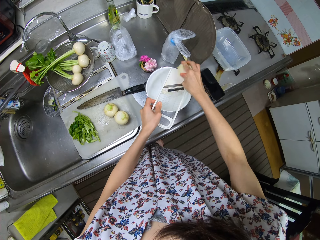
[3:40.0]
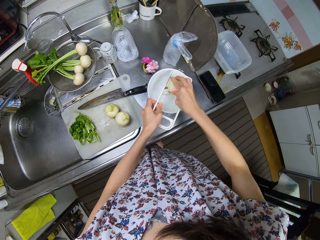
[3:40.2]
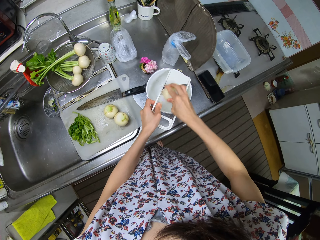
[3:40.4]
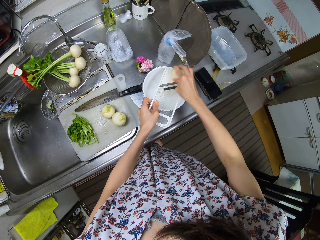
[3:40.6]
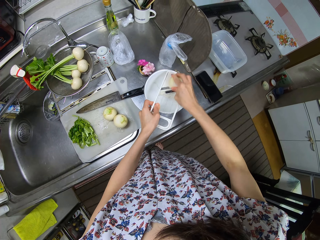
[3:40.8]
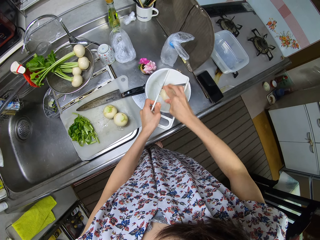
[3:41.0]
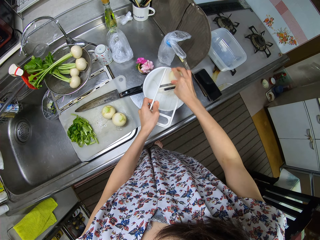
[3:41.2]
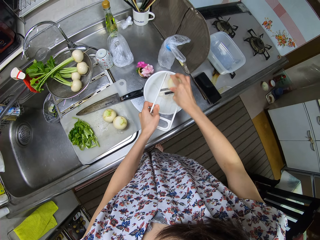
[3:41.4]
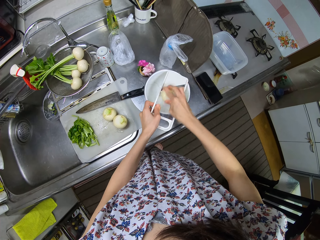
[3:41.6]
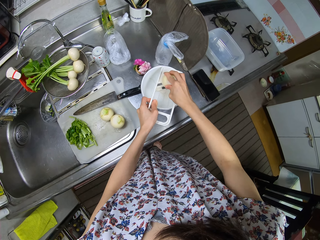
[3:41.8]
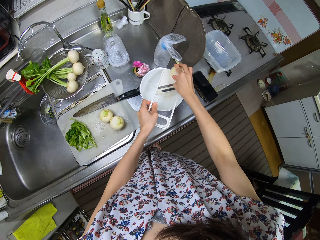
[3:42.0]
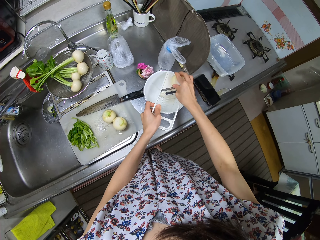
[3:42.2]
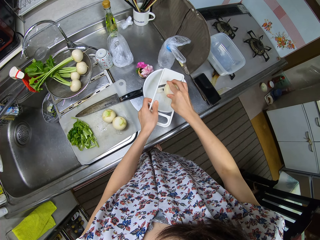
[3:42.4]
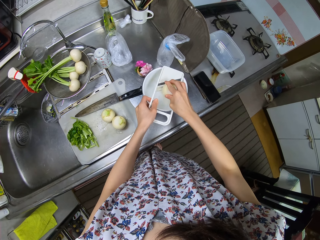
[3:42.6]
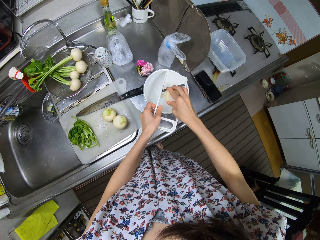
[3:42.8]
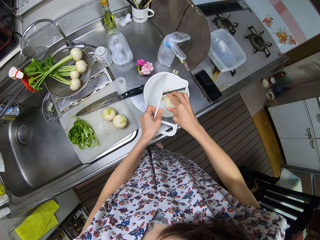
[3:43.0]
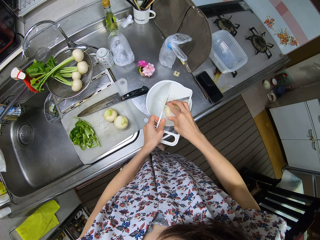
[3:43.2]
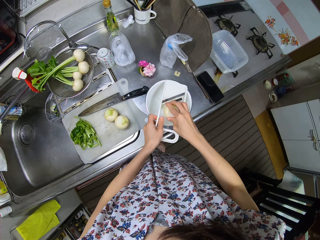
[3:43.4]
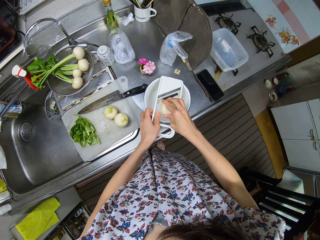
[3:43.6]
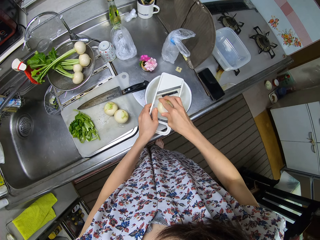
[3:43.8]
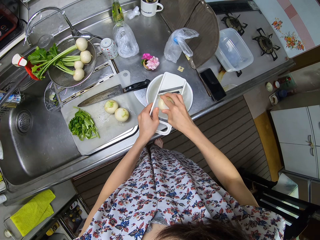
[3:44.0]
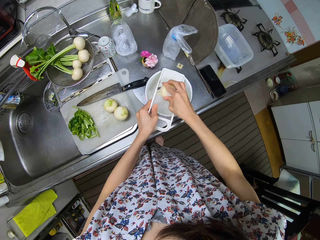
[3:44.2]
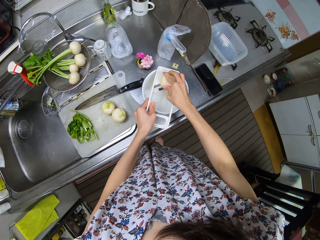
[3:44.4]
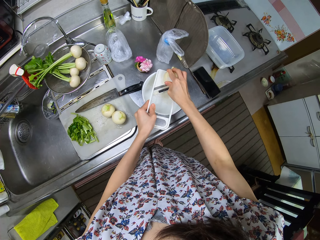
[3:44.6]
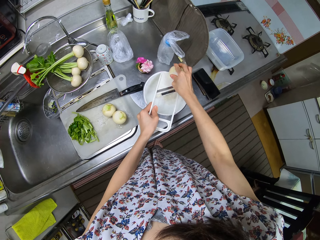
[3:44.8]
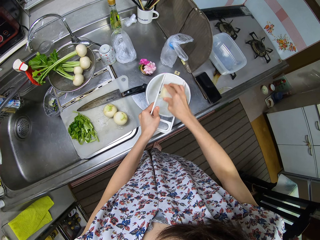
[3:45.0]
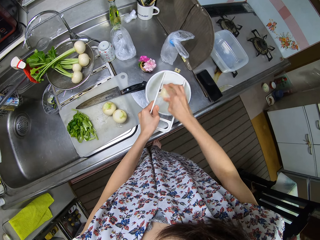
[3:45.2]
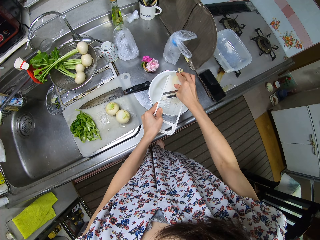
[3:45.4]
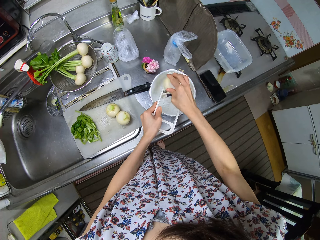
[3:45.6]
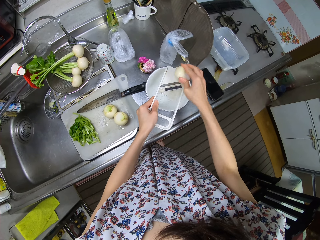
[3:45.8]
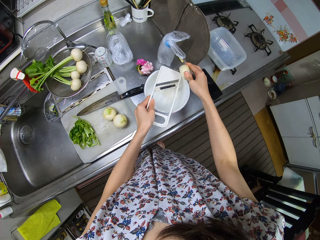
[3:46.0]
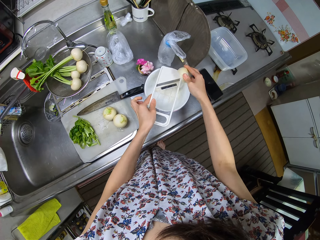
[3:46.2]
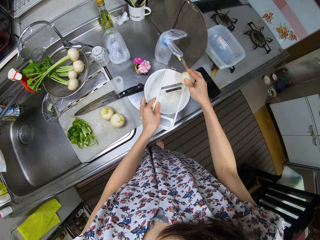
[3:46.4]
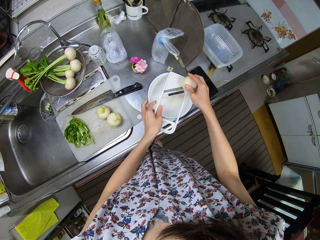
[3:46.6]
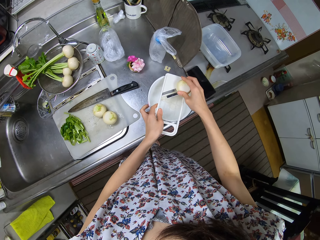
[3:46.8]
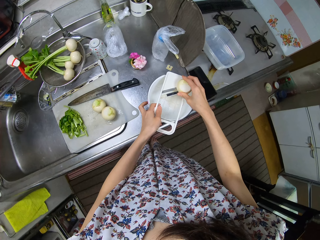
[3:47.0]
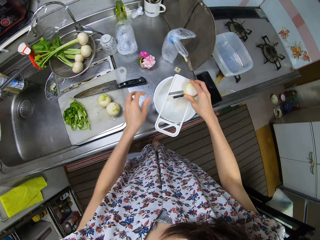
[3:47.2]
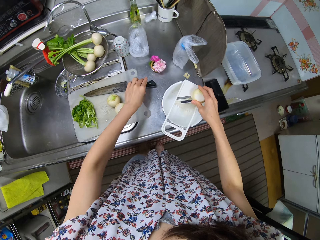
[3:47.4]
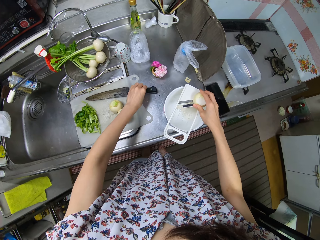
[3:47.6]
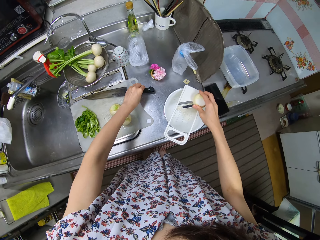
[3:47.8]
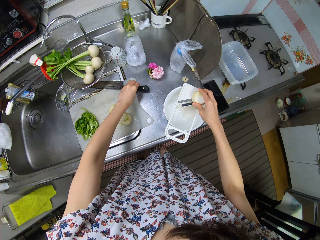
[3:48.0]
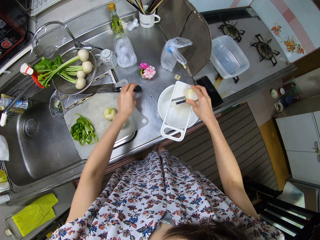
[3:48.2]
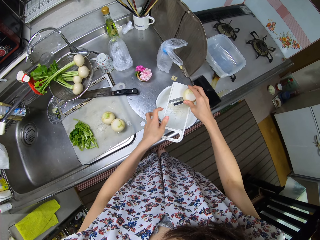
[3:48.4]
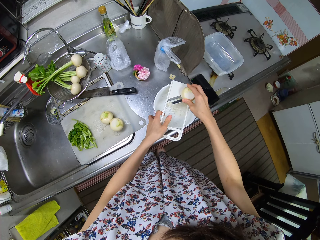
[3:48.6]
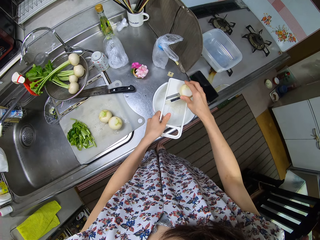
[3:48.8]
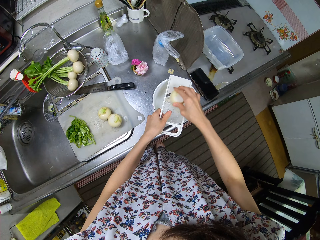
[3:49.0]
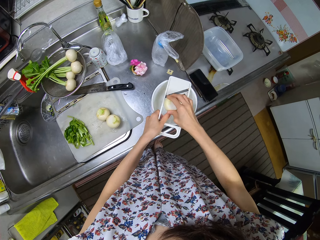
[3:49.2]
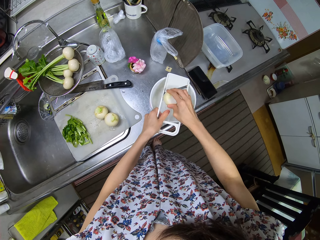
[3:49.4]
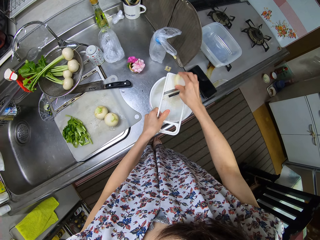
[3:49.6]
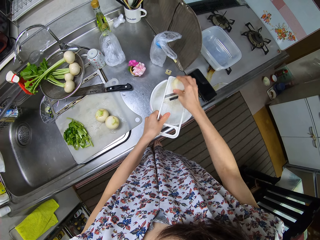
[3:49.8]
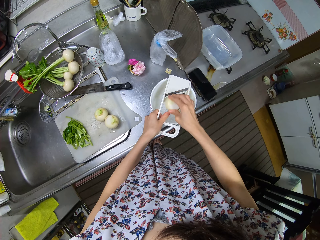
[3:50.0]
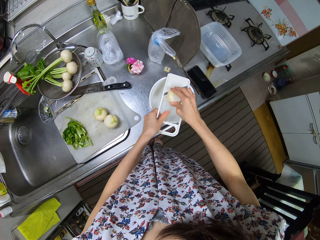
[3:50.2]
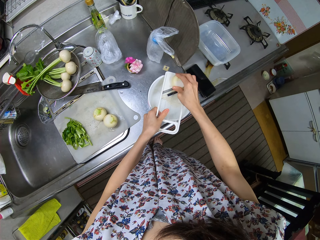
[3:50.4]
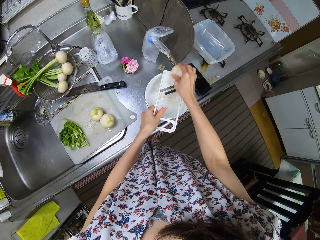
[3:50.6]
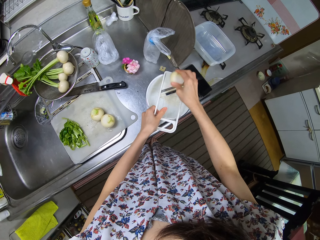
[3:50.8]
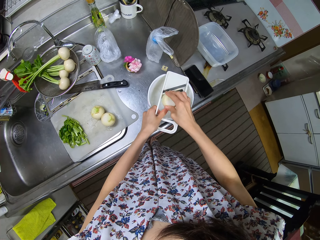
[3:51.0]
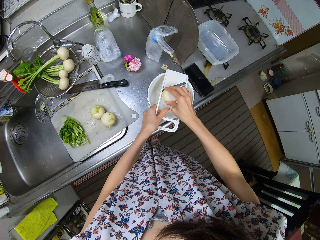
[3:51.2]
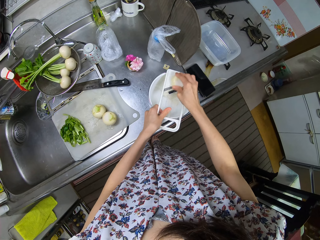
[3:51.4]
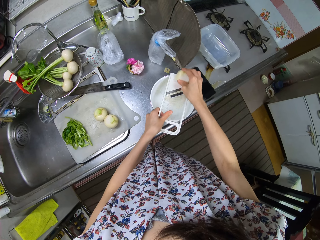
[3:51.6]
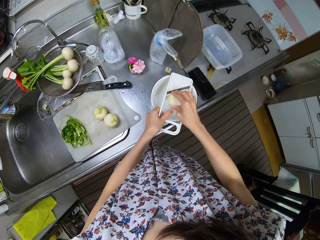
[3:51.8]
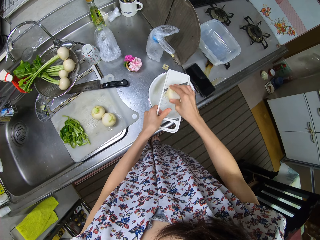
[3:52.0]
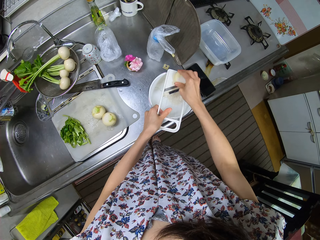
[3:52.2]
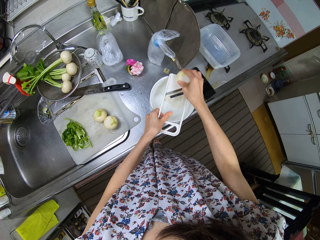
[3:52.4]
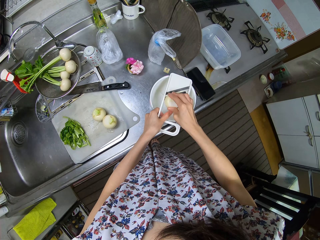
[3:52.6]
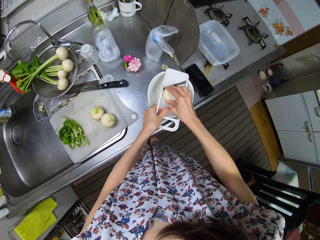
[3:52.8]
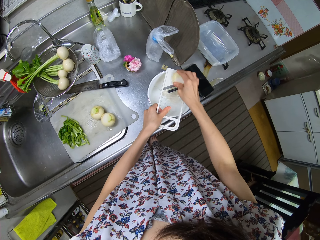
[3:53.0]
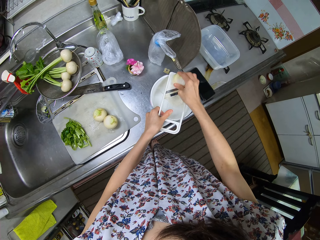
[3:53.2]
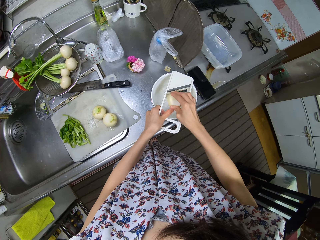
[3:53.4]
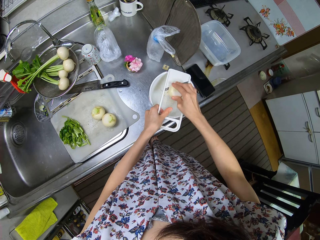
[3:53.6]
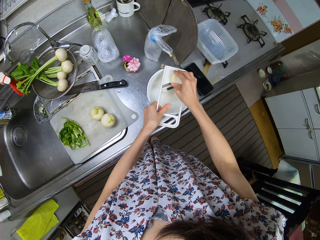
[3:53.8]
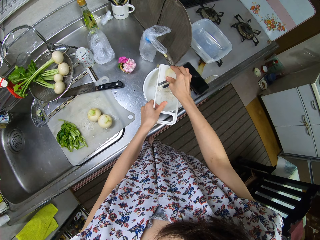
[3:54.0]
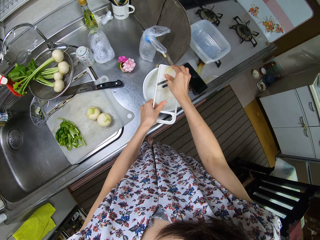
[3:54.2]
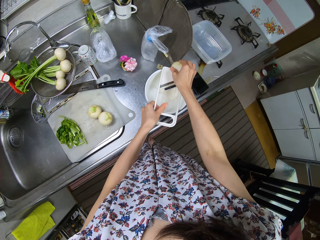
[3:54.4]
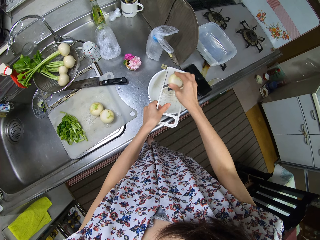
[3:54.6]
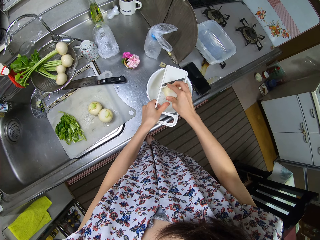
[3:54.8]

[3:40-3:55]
The camera wearer pushes the knife aside. They grate the beetroot.

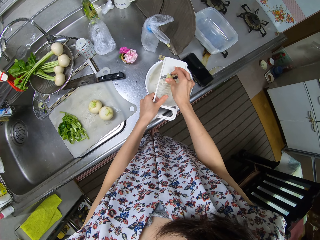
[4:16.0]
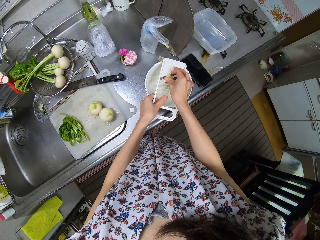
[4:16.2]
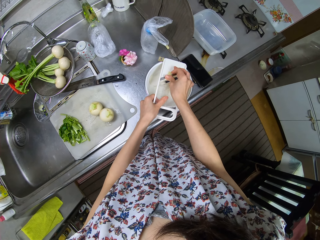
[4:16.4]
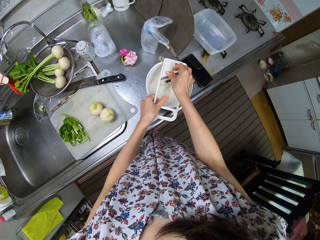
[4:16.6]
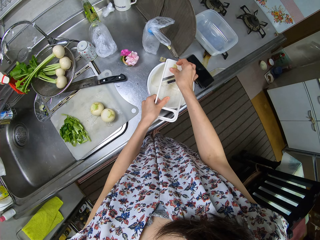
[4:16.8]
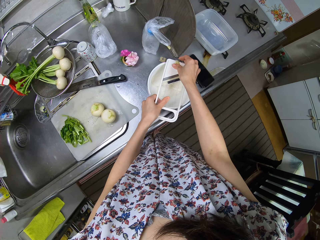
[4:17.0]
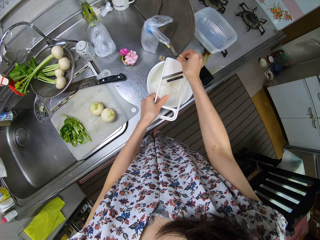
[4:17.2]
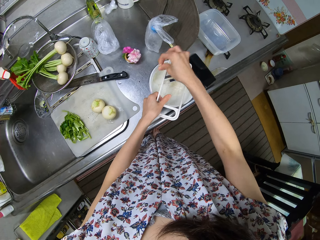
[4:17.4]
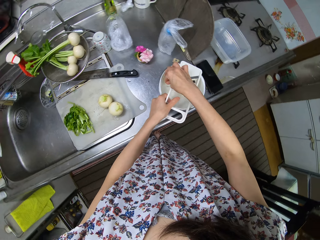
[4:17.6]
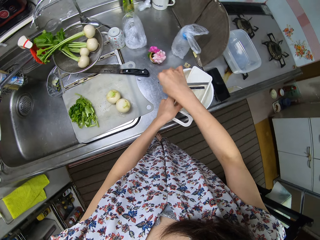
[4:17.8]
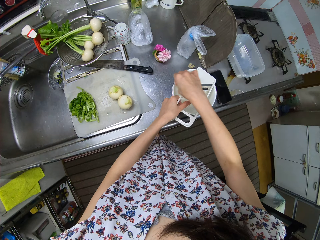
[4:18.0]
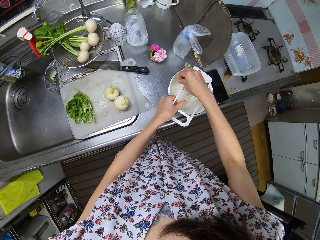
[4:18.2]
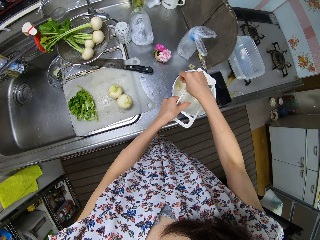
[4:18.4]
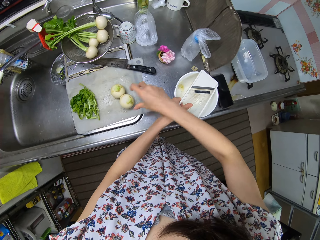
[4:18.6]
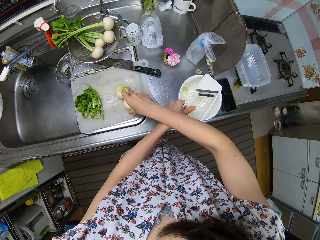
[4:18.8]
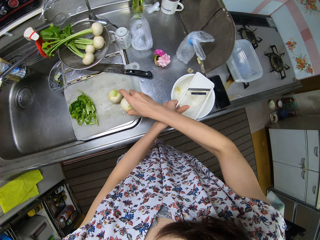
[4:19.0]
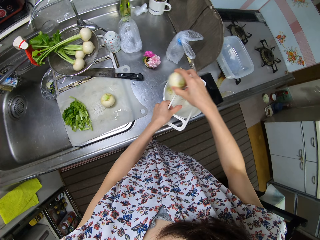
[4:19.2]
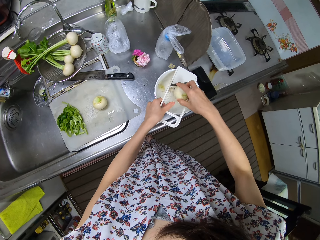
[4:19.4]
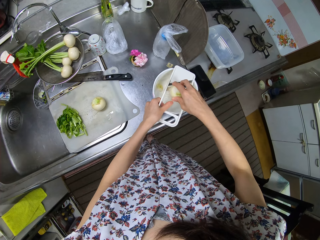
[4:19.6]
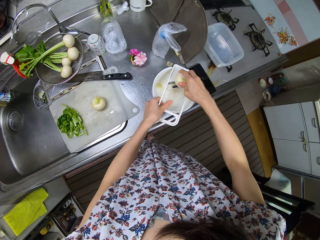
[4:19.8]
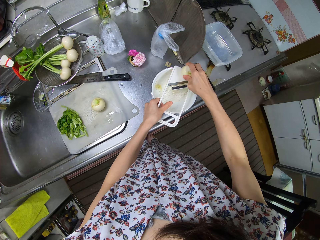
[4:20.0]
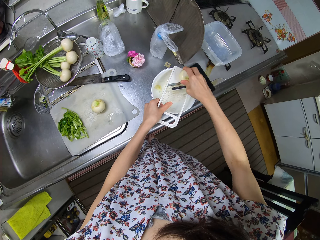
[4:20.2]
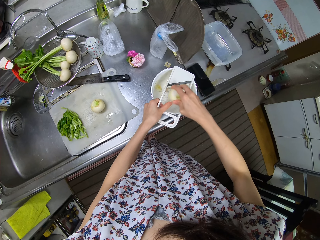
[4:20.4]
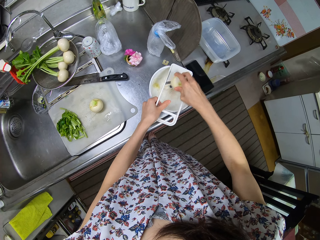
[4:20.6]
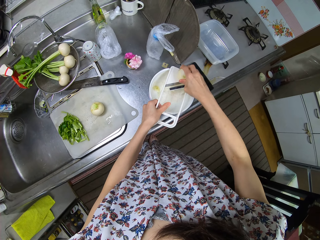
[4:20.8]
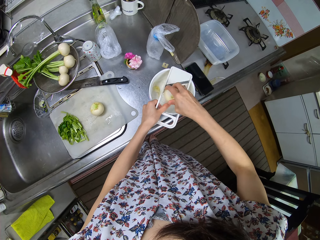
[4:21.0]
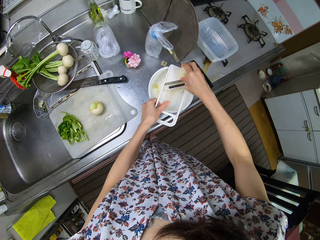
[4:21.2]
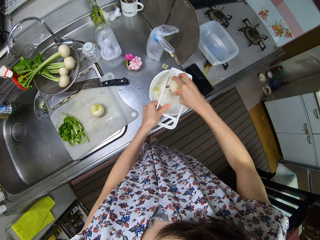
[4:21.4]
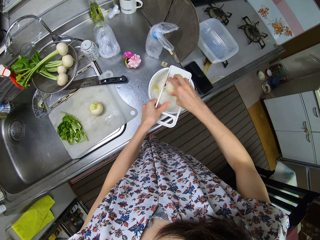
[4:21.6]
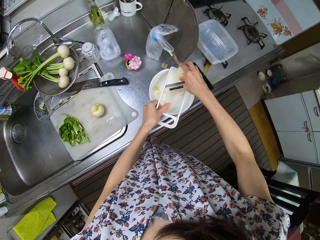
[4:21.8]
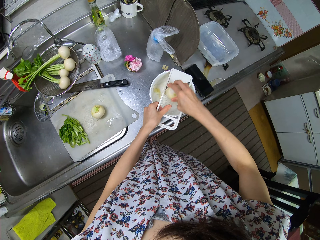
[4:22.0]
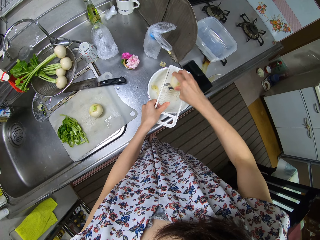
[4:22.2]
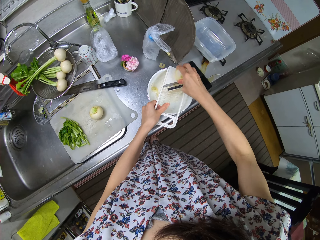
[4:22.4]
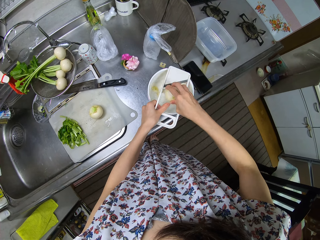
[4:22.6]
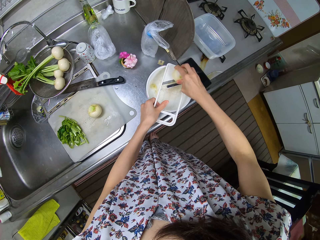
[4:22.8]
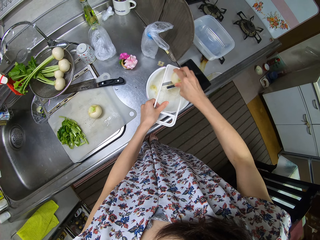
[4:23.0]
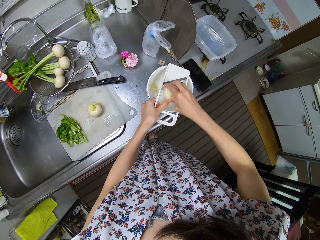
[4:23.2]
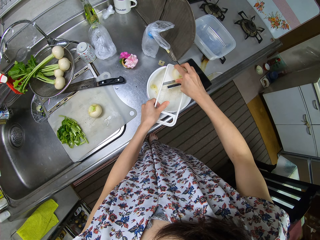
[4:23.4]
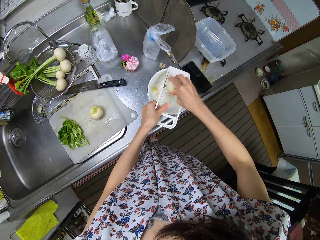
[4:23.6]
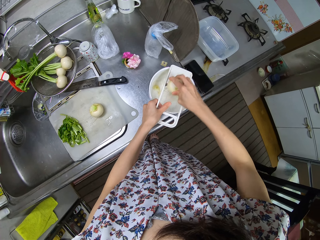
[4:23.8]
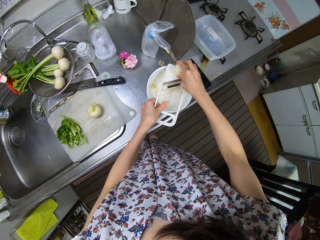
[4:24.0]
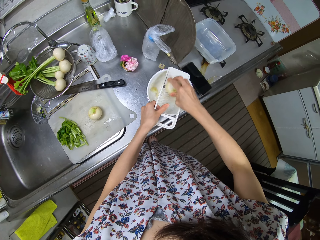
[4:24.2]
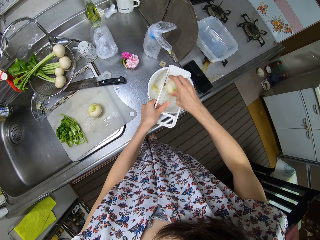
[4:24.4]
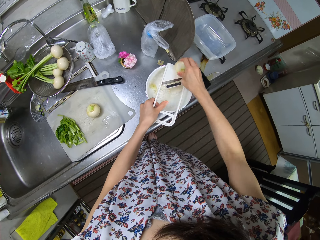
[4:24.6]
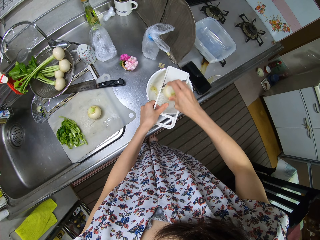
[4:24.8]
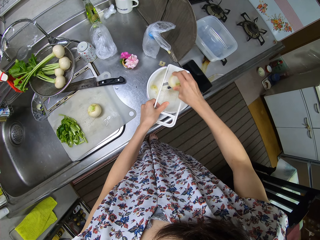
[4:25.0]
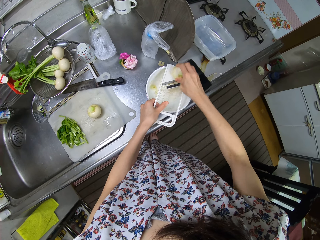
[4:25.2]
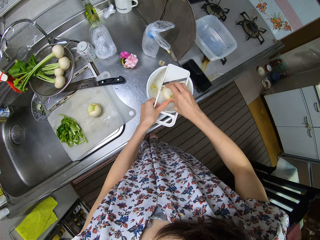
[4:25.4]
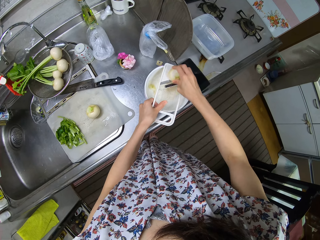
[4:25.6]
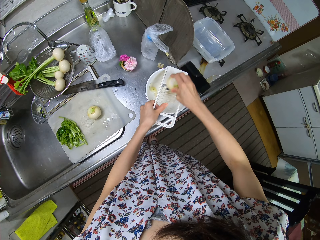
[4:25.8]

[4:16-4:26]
The camera wearer drops the small piece into the bowl. They pick up another turnip or beetroot from the chopping board. They grate the turnip ball into the bowl.
